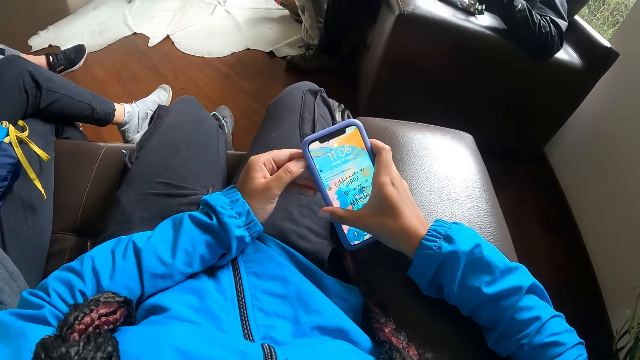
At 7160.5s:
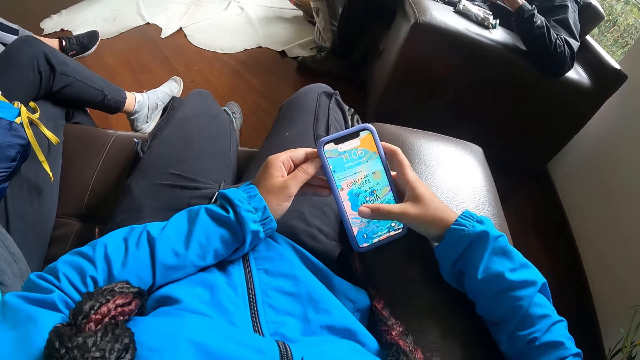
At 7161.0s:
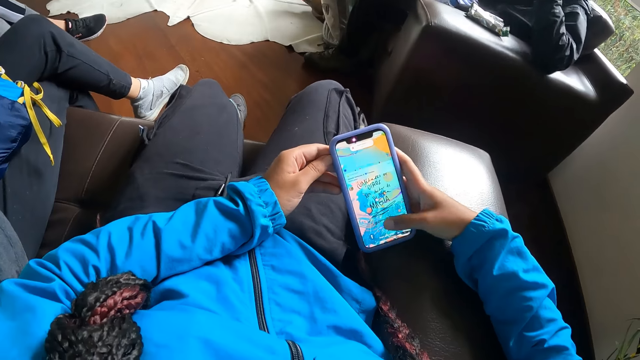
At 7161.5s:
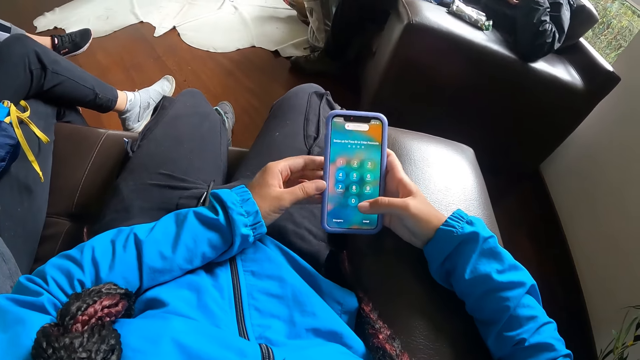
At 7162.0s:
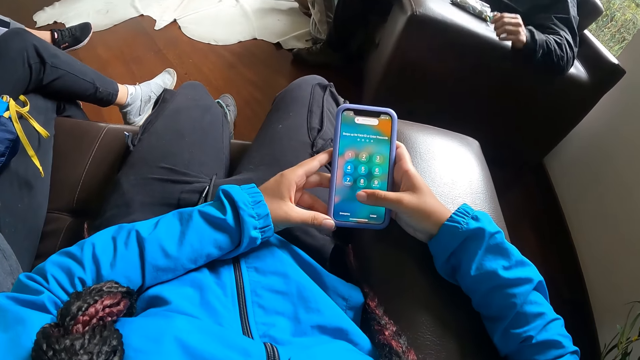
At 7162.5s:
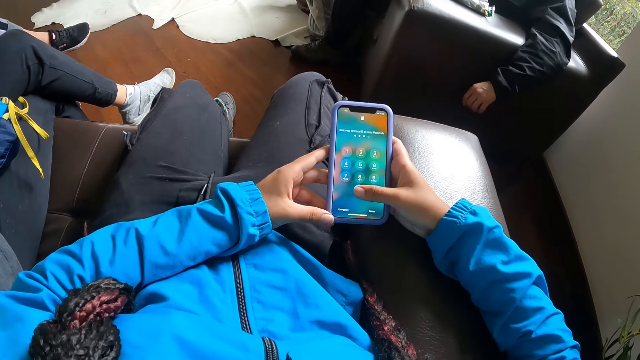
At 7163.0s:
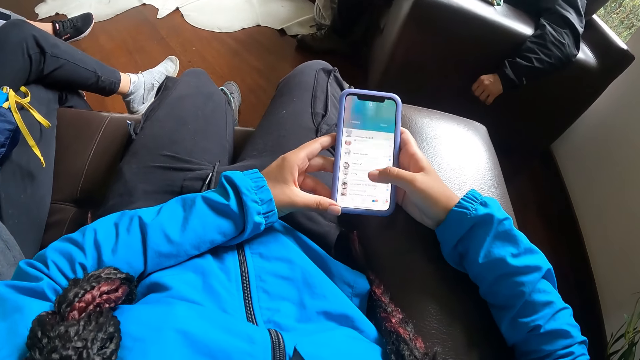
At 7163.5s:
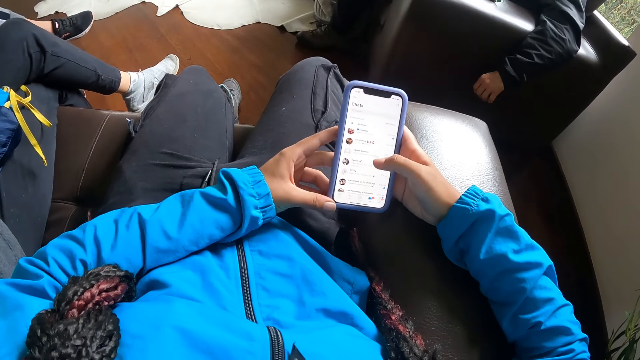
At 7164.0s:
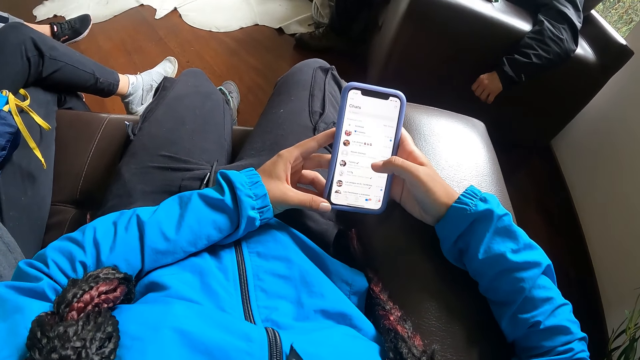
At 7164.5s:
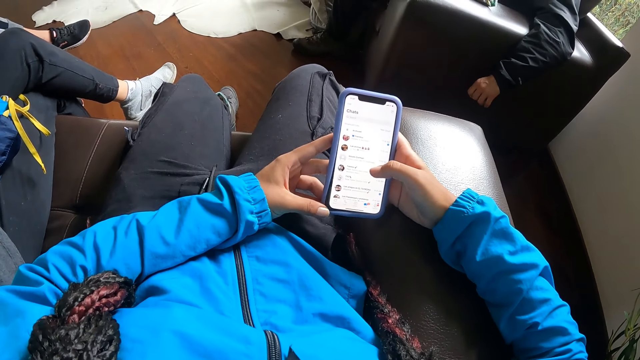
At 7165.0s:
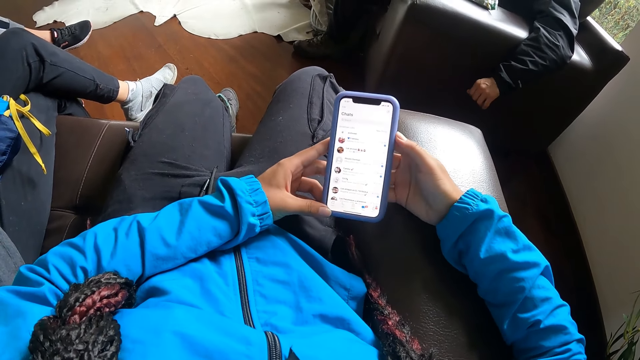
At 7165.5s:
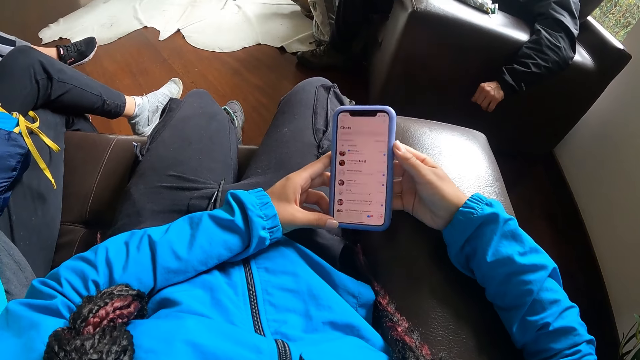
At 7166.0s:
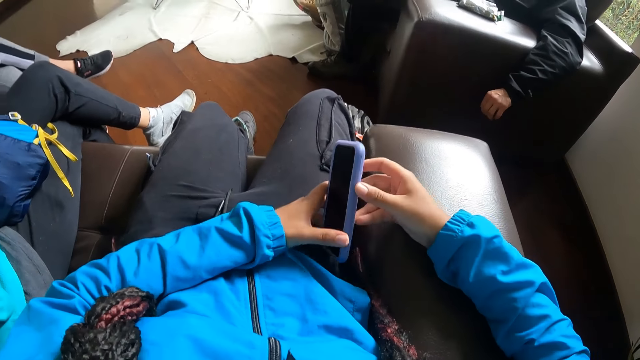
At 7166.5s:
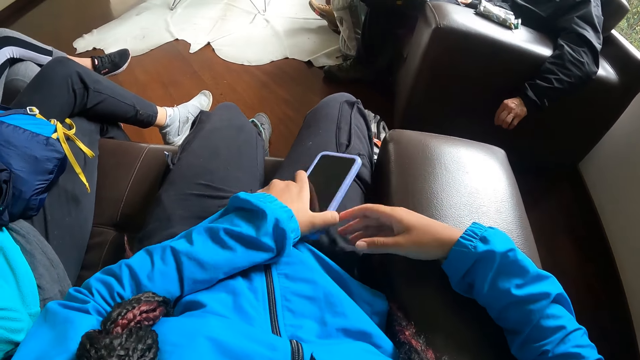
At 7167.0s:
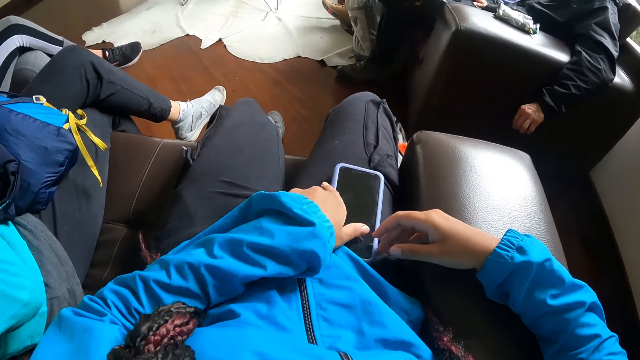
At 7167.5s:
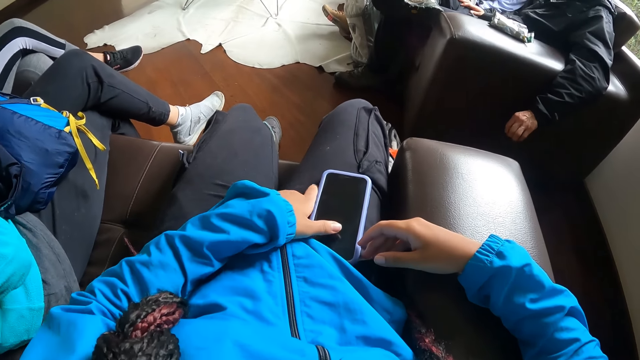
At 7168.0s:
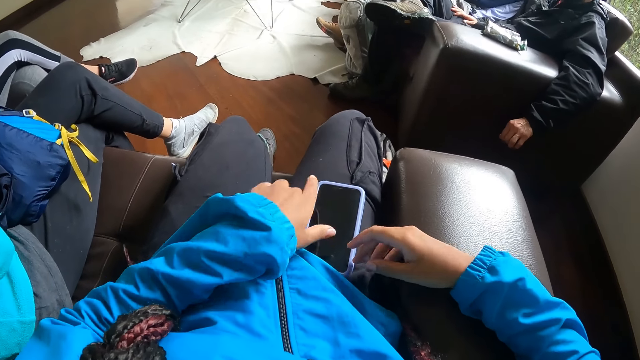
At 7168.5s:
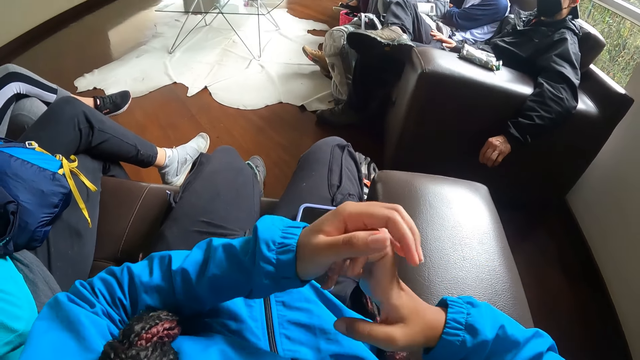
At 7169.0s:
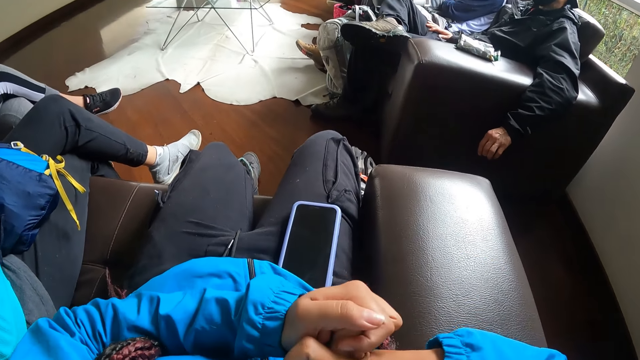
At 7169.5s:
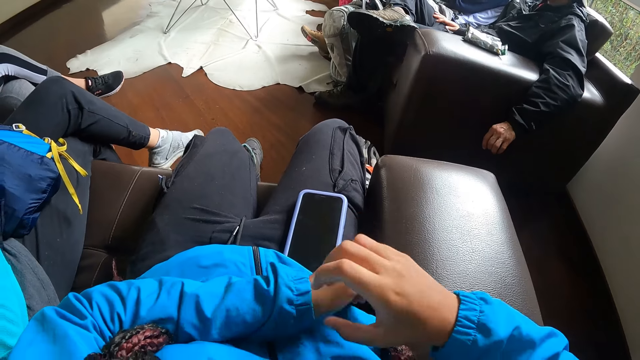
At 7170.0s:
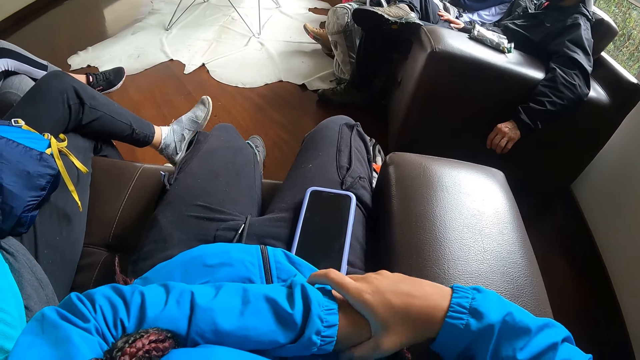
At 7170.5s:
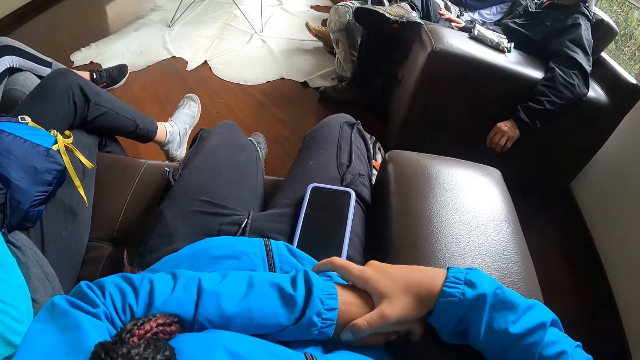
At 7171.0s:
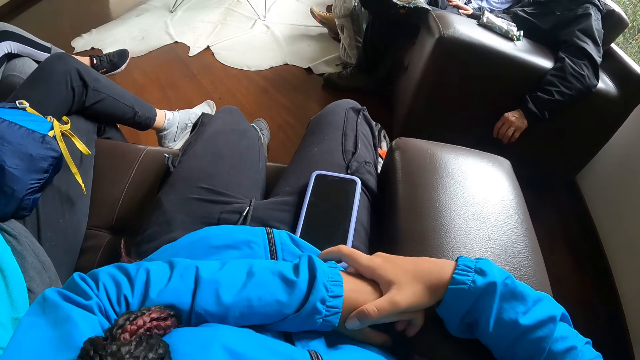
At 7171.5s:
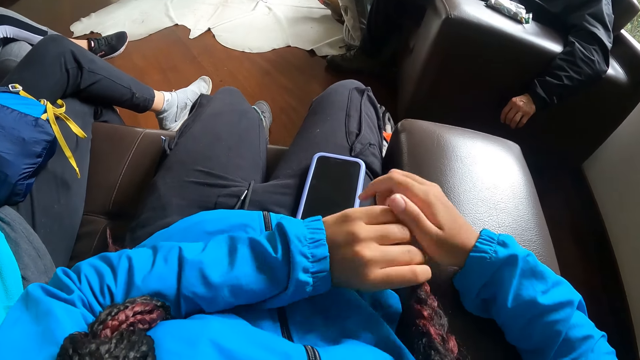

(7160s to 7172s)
The camera wearer operates the phone. She presses the phone with her right hand. She passes the phone from her right hand to her left hand. She drops the phone on her right lap with her left hand. She holds her hands together.

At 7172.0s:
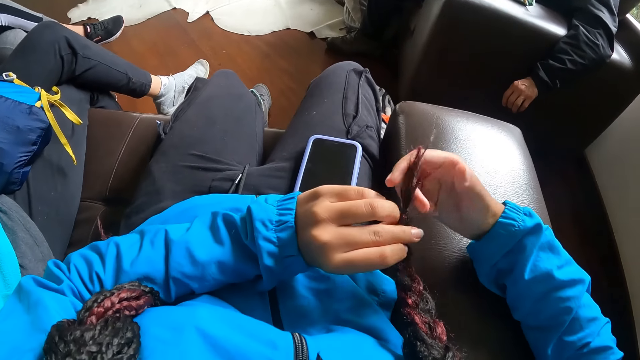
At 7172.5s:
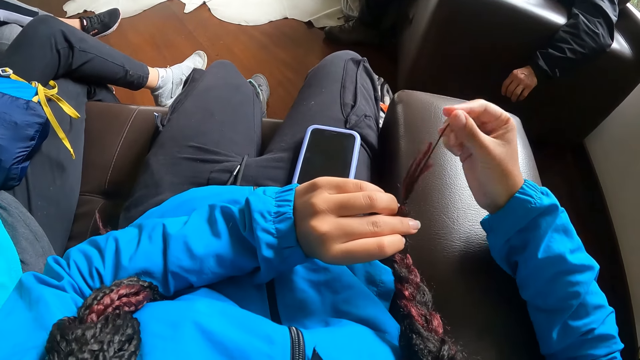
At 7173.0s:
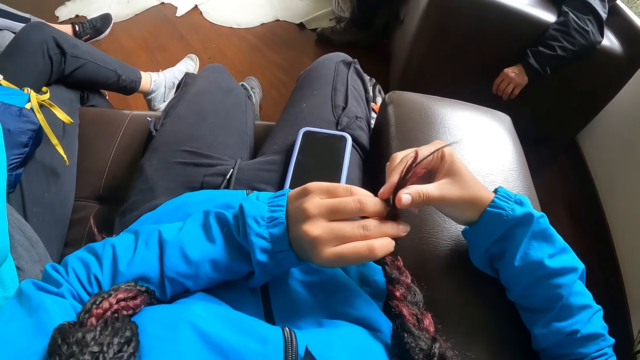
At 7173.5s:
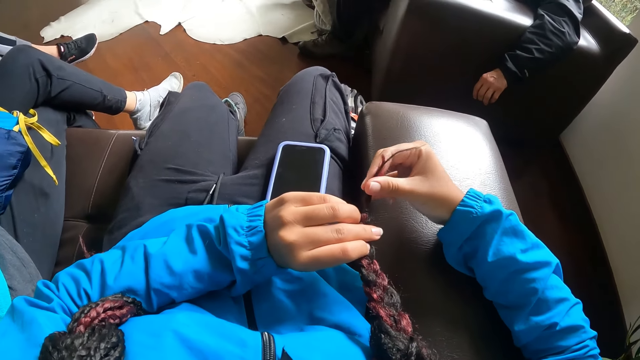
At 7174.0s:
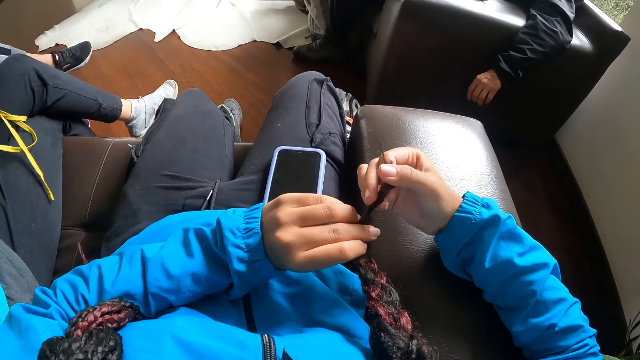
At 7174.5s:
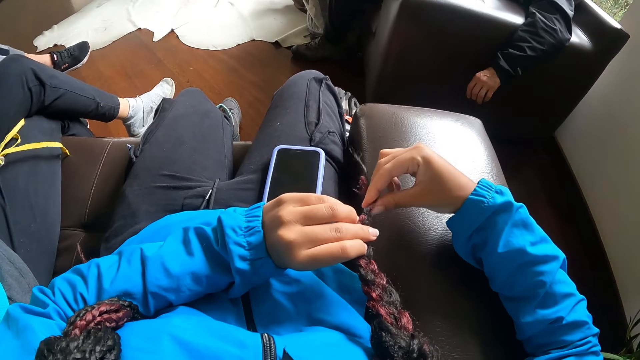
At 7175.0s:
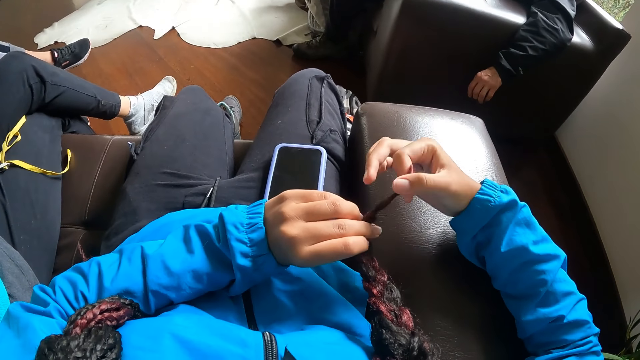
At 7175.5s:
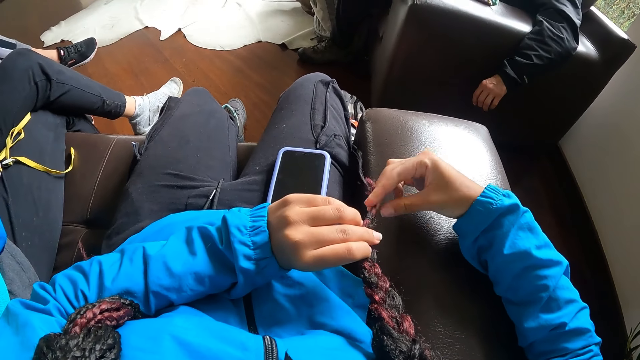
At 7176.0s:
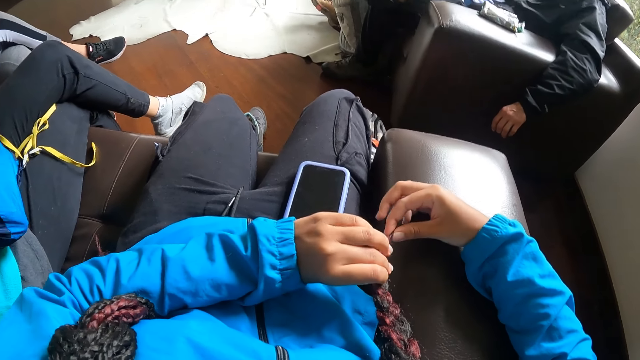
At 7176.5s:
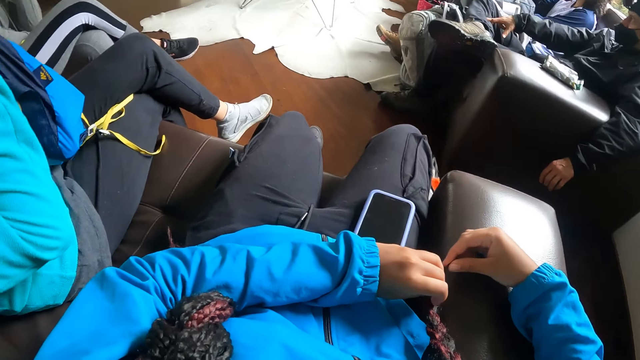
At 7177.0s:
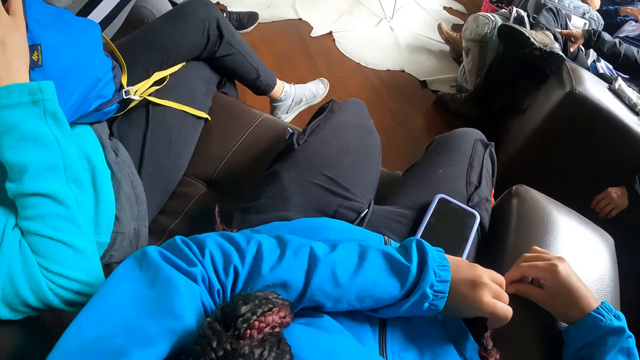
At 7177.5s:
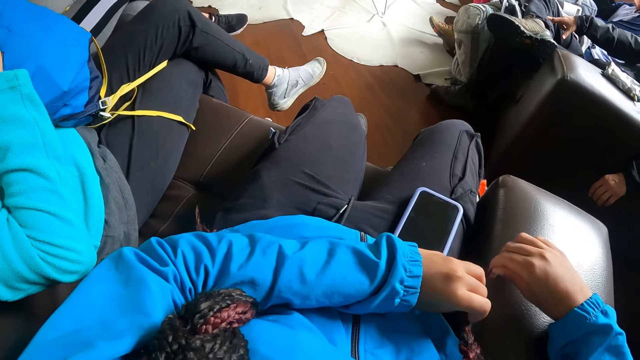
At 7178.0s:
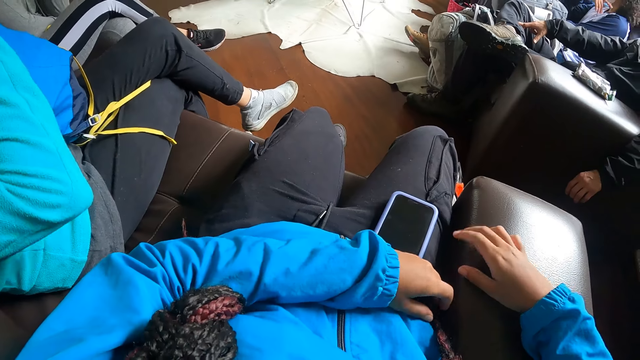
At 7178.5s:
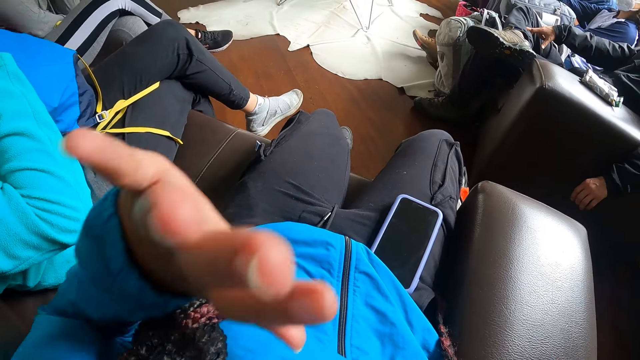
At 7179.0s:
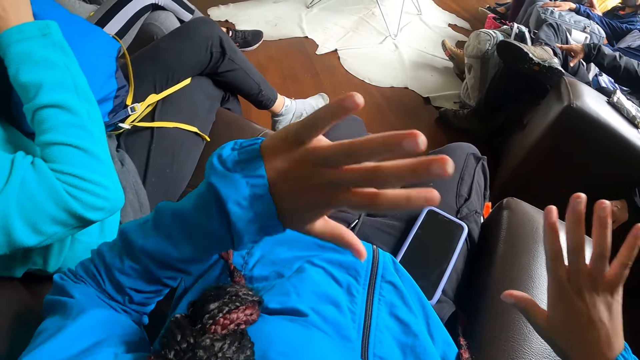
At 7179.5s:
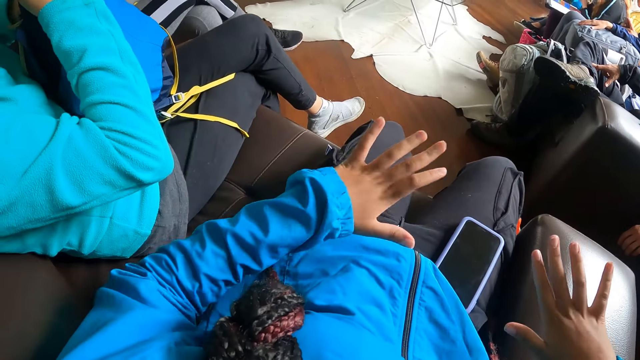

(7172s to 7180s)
The camera wearer touches her hair with both hands. She touches her hair. She interacts with the woman.
